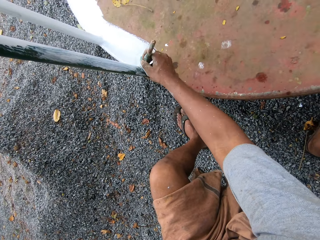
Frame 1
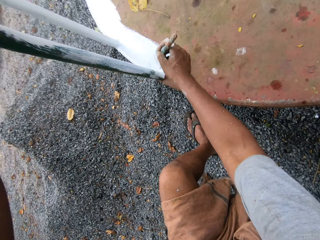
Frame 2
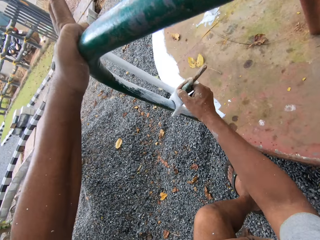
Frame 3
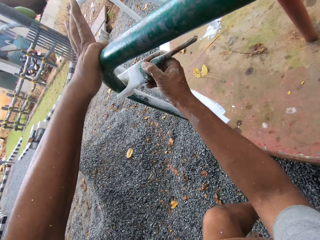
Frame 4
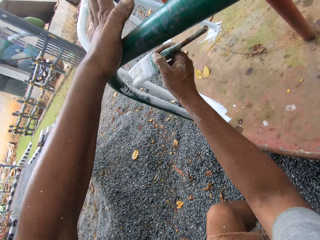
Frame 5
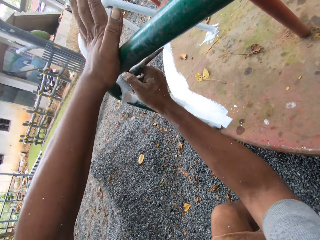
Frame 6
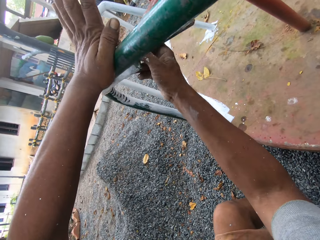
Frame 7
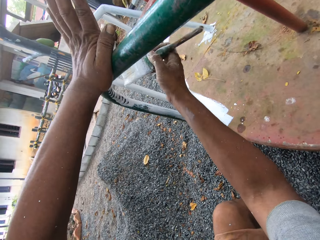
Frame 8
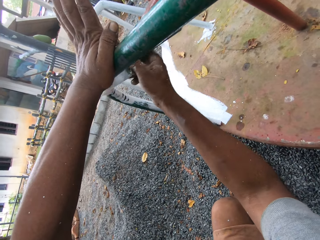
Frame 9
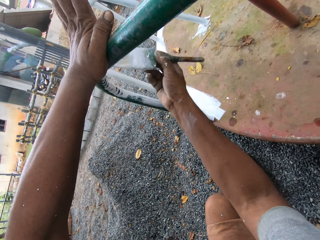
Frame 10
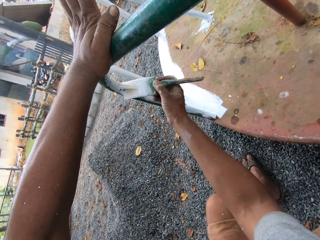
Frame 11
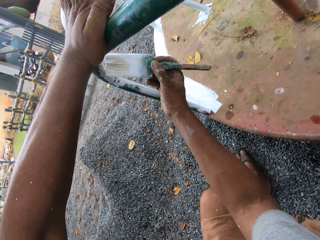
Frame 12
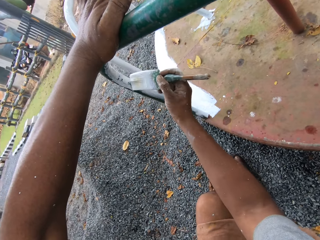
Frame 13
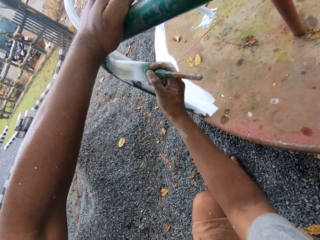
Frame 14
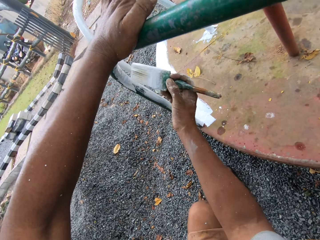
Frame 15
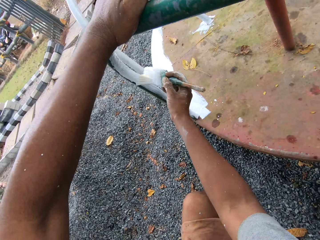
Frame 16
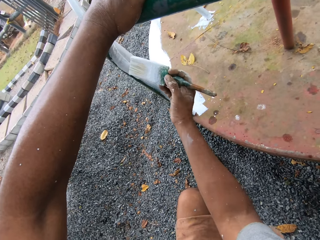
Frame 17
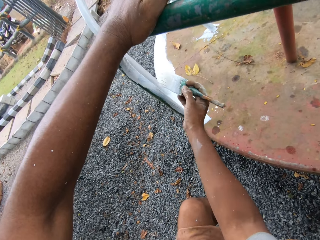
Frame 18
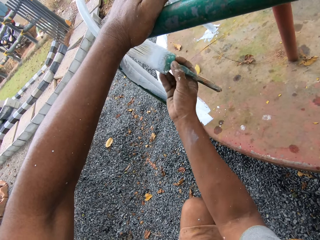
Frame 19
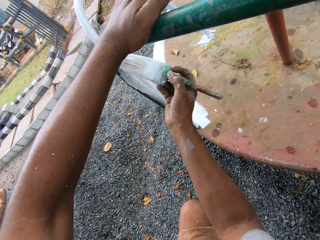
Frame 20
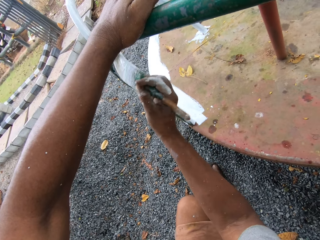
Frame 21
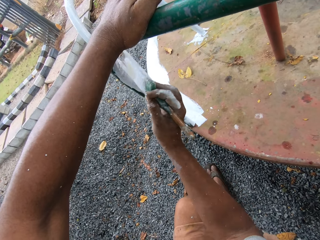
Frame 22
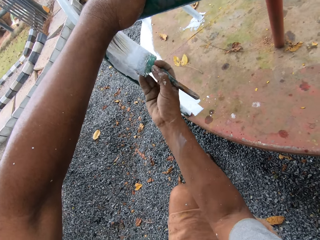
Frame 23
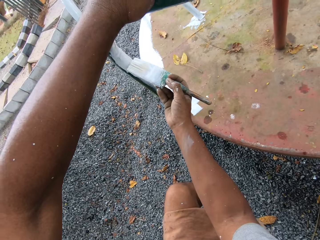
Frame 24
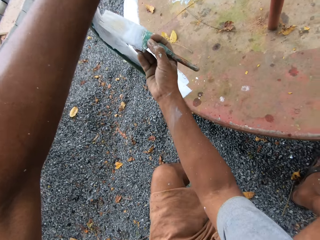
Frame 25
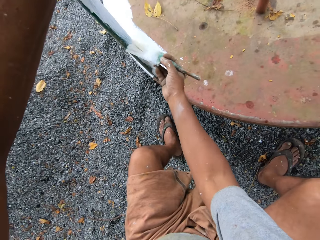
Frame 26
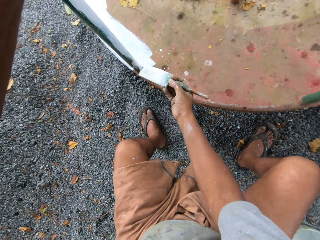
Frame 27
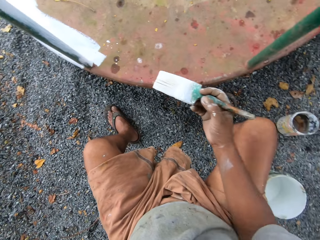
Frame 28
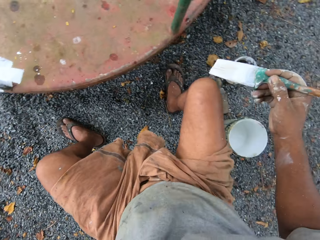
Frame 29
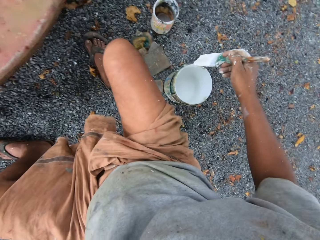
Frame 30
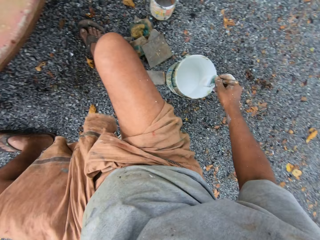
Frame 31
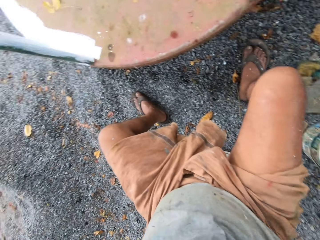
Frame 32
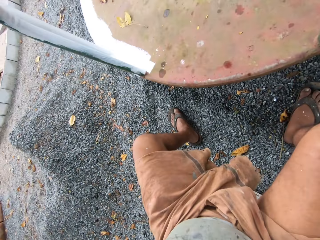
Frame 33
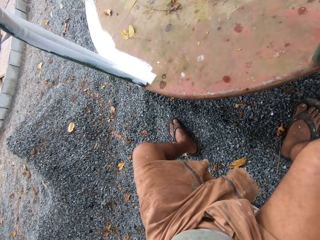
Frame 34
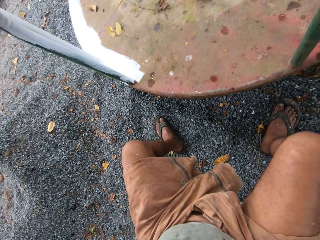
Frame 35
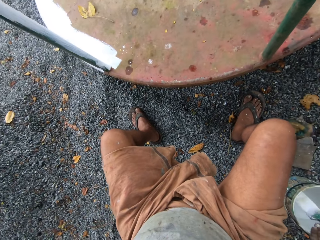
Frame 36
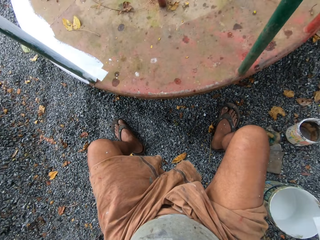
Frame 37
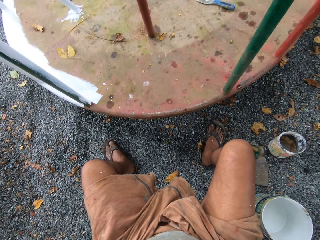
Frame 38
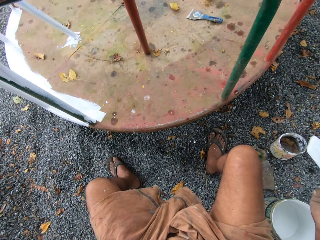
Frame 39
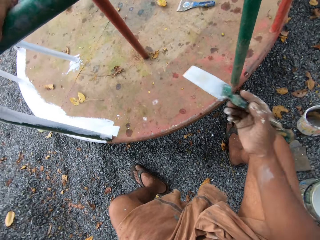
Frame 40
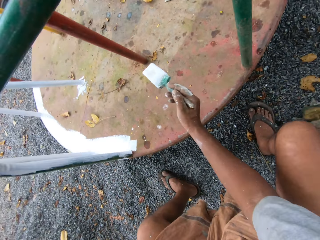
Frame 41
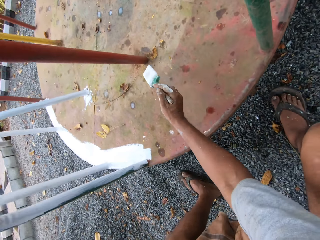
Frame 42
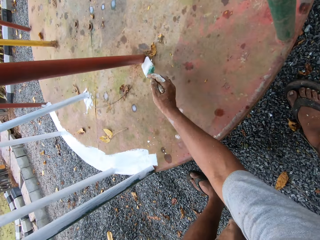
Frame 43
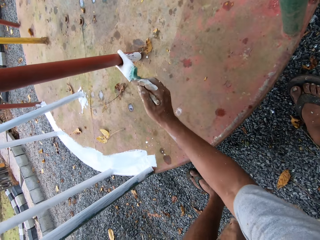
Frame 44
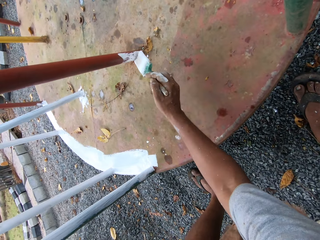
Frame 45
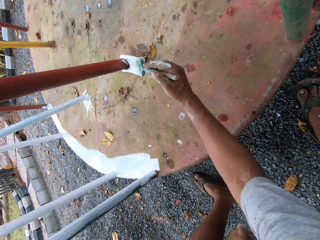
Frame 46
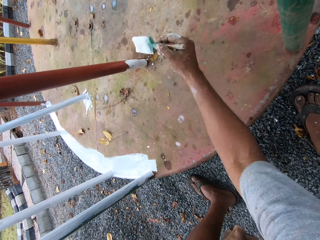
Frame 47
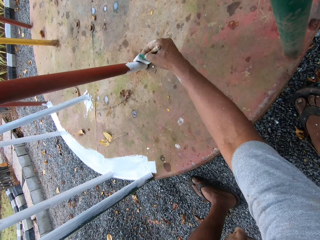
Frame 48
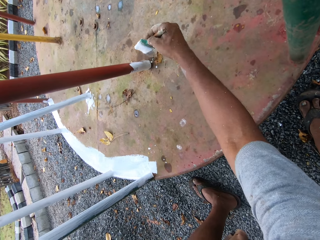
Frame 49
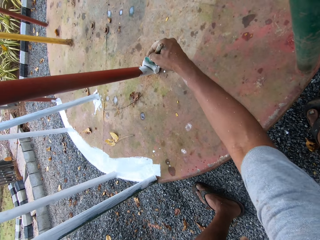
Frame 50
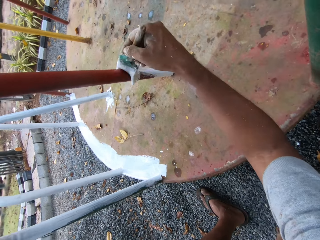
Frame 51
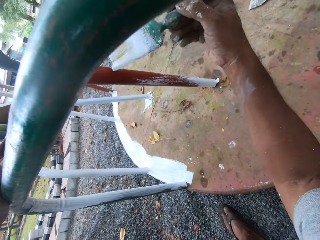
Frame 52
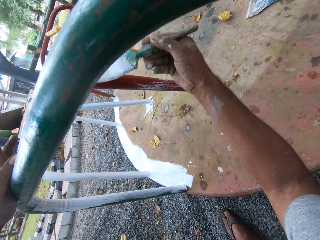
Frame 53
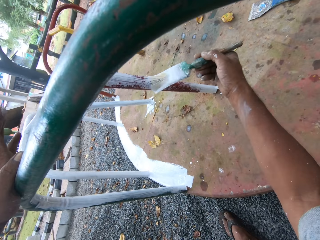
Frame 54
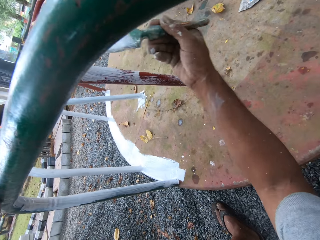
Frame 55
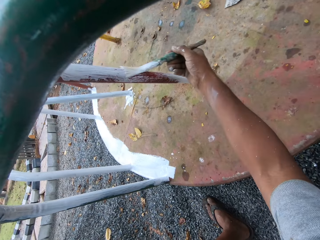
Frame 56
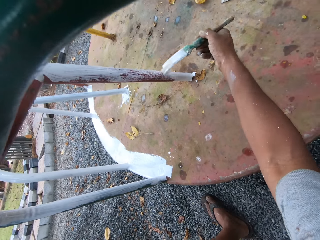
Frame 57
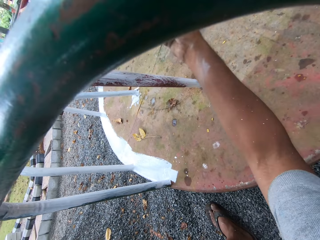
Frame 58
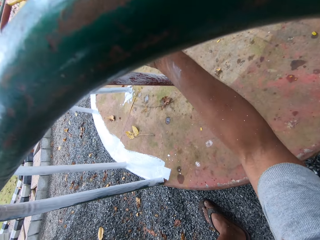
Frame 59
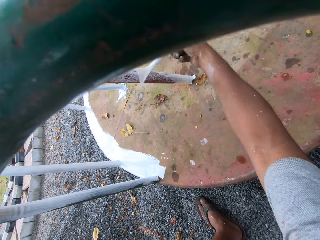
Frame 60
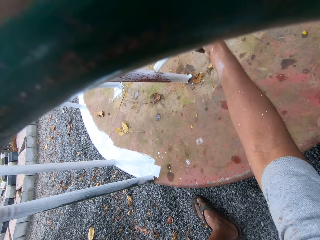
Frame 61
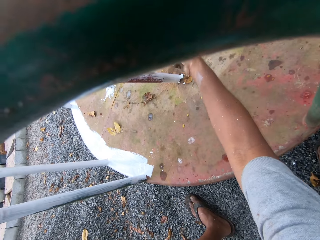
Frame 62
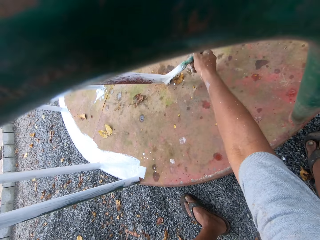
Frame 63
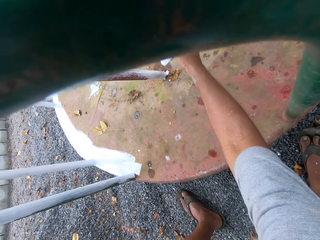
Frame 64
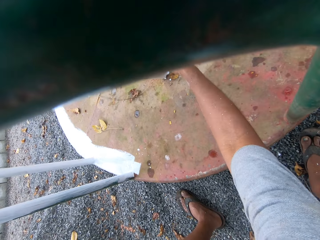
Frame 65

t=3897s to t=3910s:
The camera wearer dips the paintbrush into the paint can on the ground. They paint the roundabout with the paintbrush.

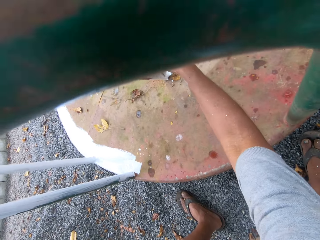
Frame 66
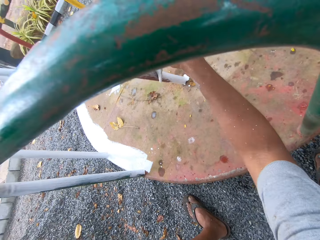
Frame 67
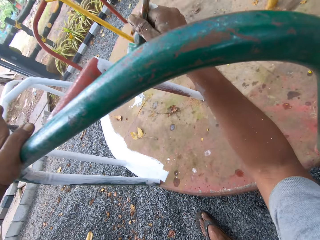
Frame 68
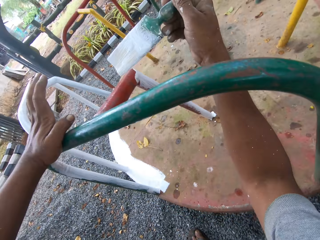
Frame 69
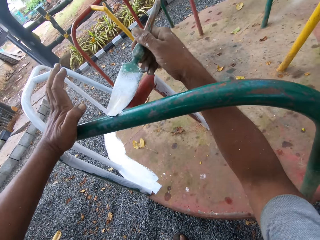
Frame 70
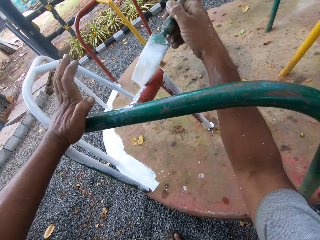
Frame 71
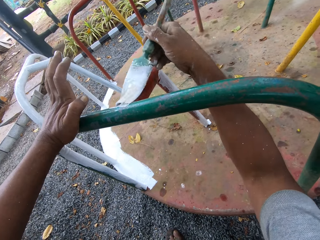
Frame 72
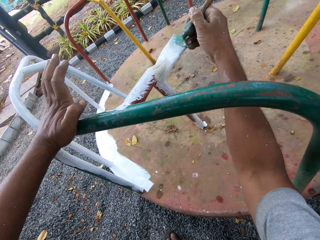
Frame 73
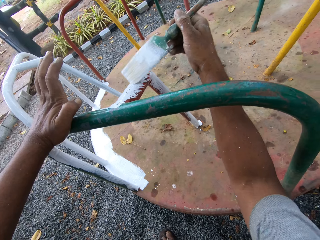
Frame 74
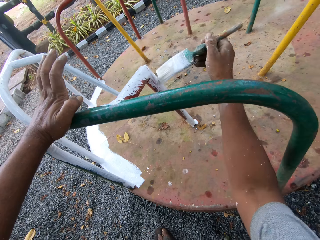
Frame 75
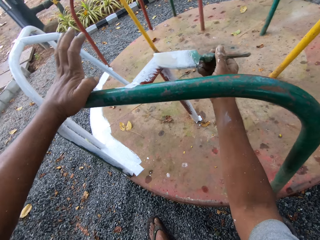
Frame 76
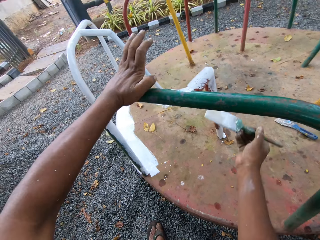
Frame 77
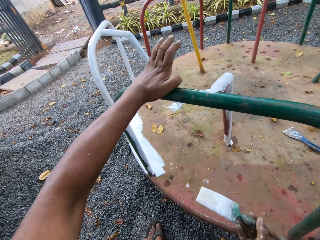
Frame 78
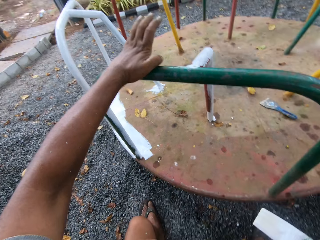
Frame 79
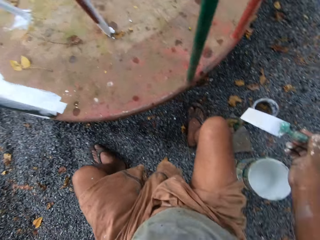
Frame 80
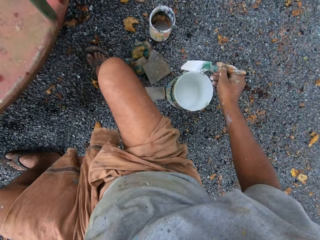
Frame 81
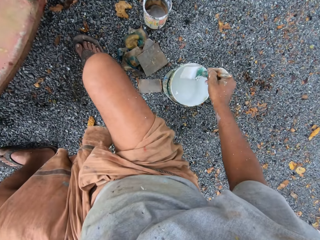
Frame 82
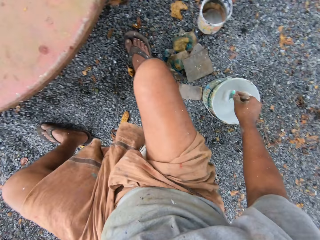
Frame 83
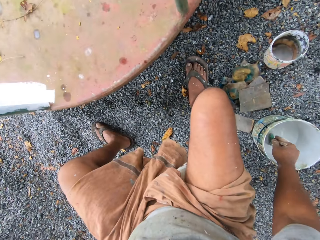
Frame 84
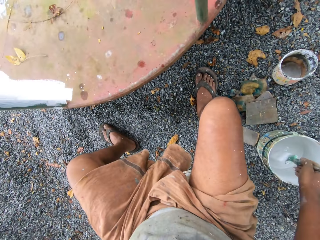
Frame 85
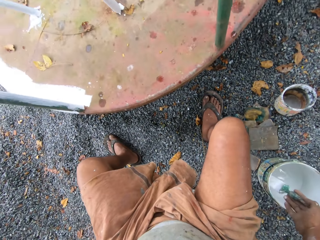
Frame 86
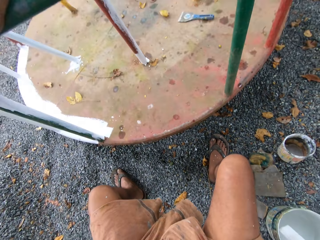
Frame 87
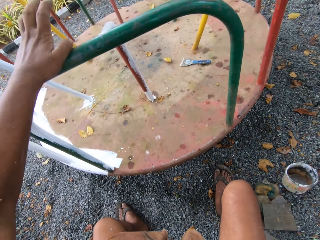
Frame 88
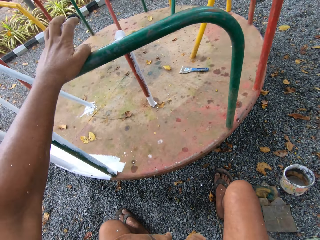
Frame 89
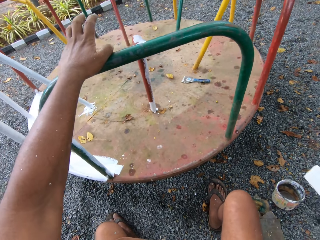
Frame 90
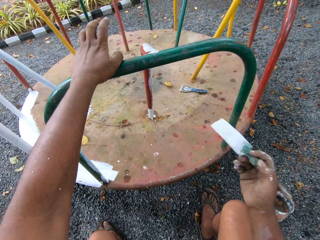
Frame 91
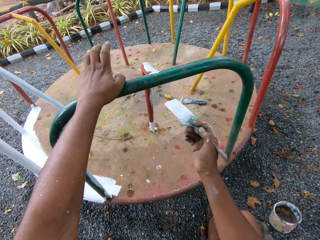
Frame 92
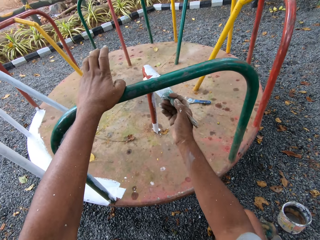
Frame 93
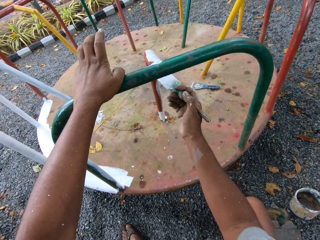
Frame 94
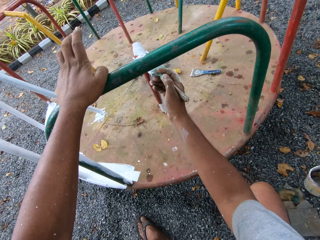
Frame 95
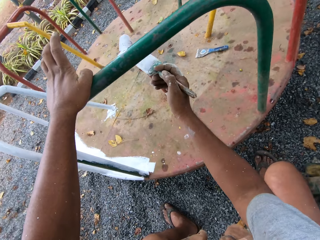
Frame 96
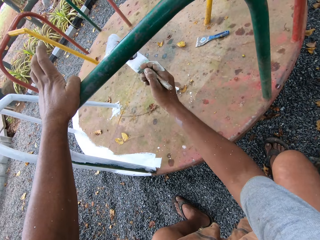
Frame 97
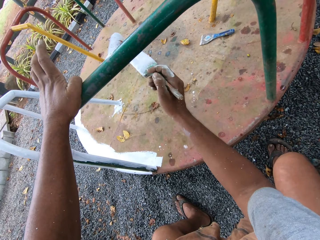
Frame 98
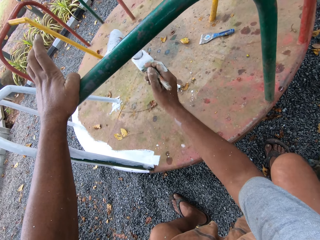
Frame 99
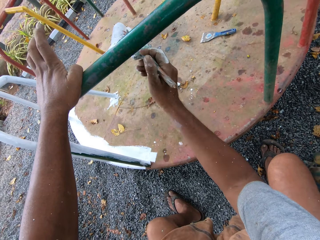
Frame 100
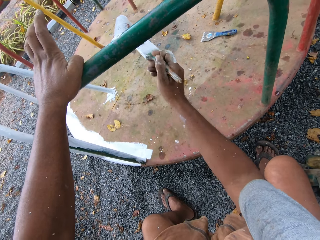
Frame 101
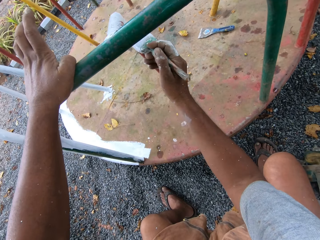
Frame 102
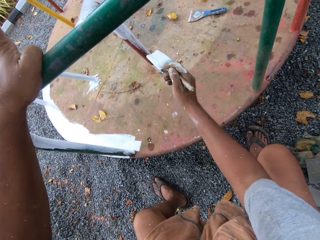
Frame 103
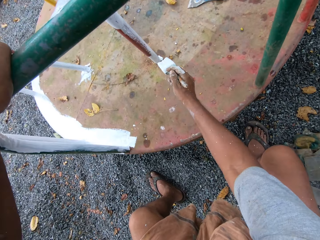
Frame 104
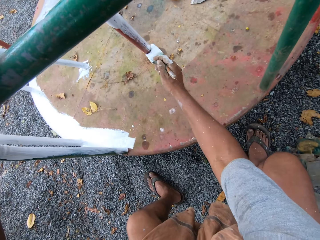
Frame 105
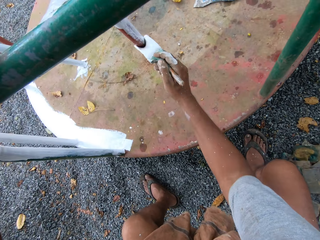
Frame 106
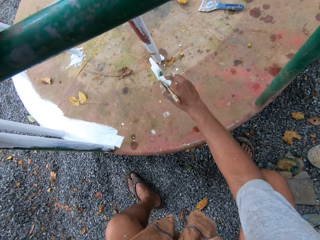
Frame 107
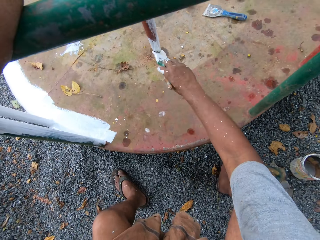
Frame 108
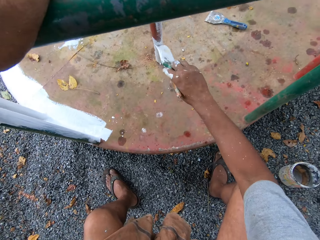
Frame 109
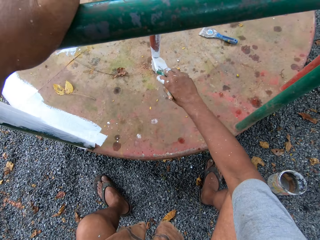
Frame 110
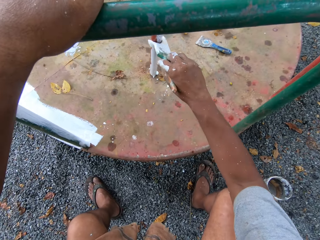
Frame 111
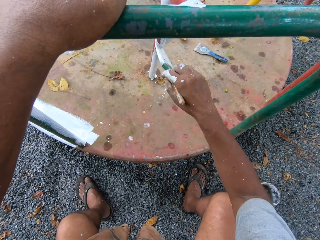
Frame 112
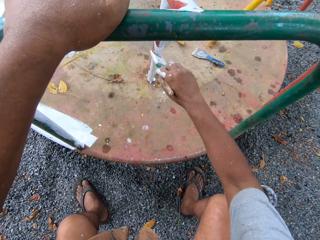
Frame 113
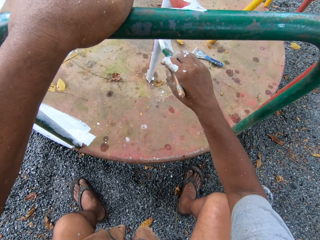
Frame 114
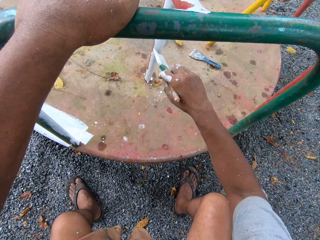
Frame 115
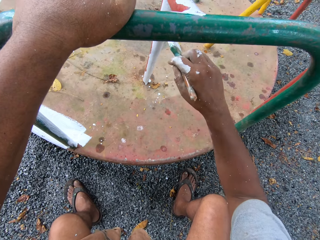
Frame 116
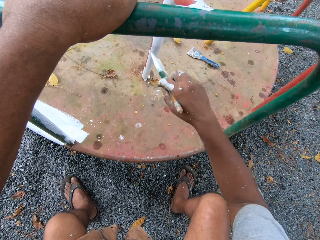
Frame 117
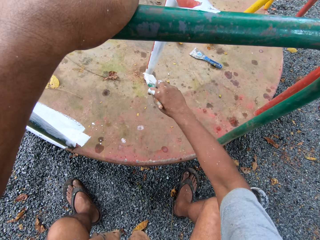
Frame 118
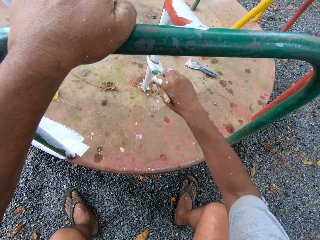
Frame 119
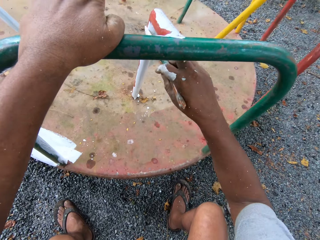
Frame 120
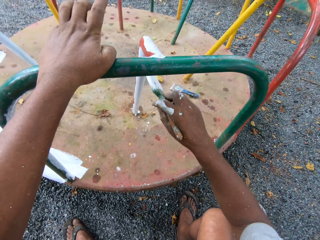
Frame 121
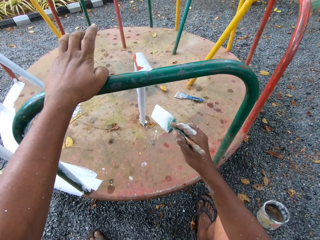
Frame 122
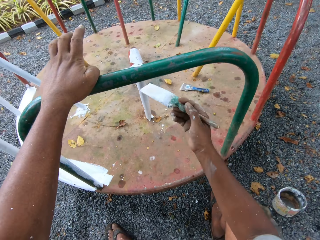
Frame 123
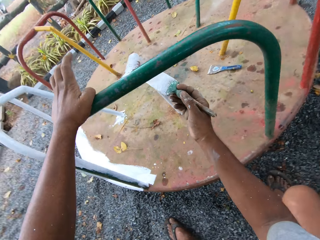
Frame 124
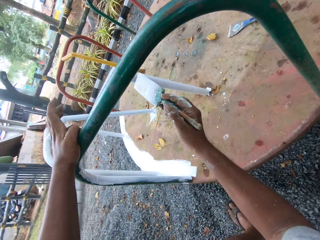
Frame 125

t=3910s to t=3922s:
The camera wearer dips the paintbrush into the paint can on the ground. They paint the roundabout with the paintbrush.
